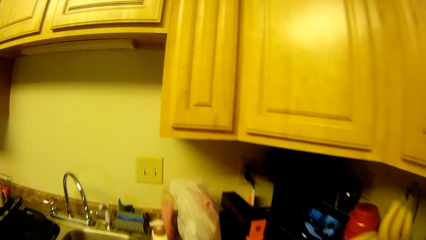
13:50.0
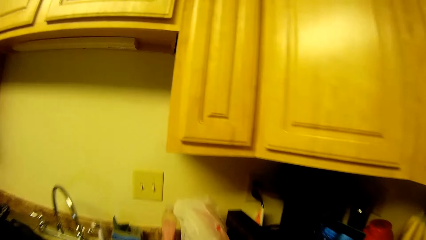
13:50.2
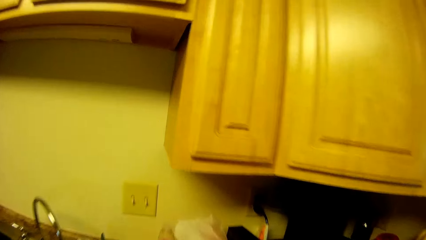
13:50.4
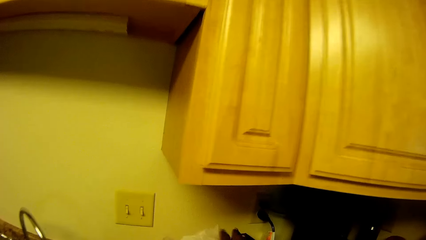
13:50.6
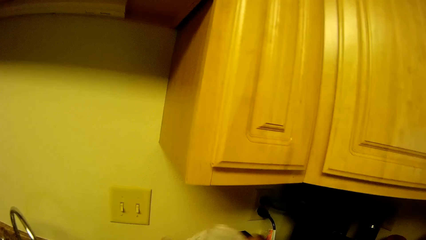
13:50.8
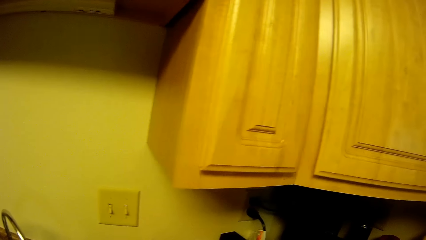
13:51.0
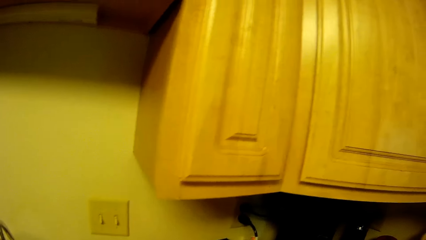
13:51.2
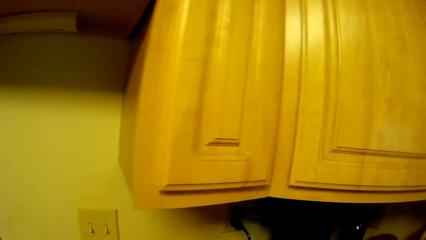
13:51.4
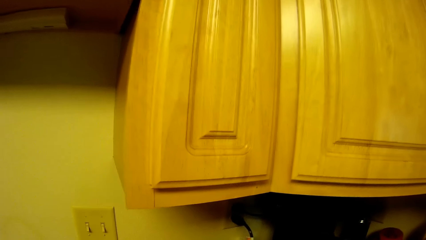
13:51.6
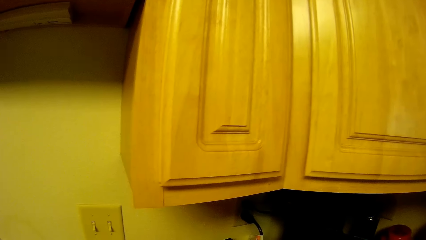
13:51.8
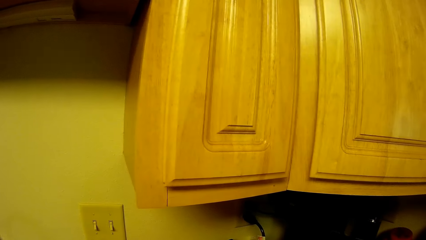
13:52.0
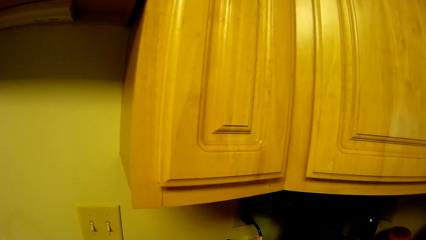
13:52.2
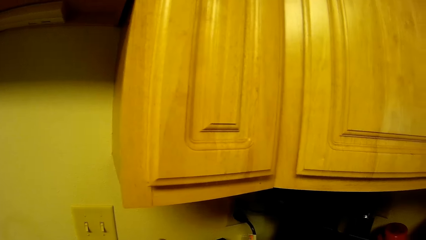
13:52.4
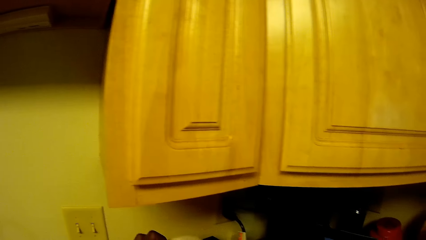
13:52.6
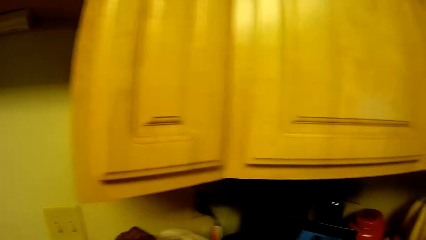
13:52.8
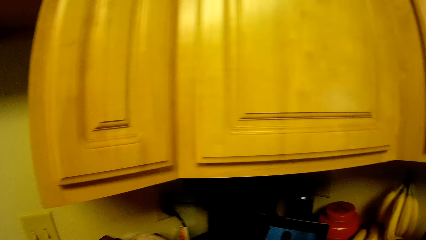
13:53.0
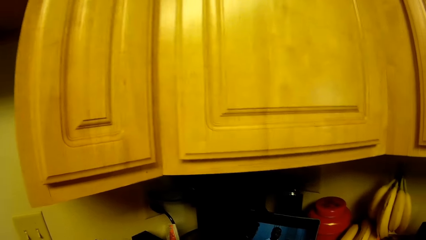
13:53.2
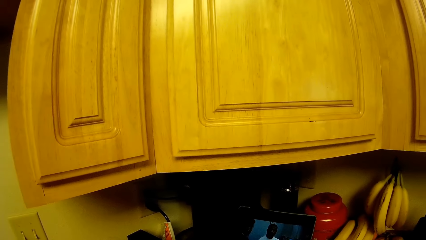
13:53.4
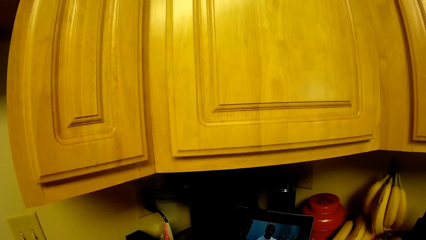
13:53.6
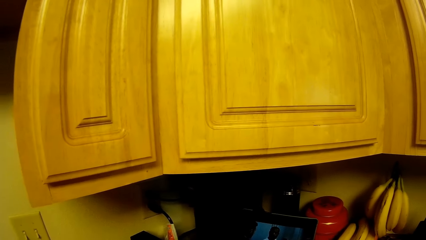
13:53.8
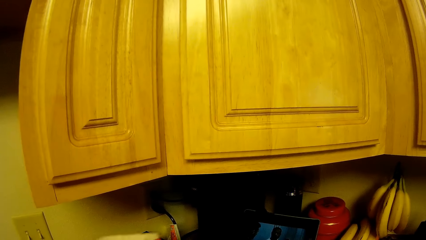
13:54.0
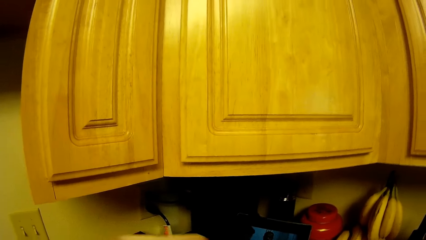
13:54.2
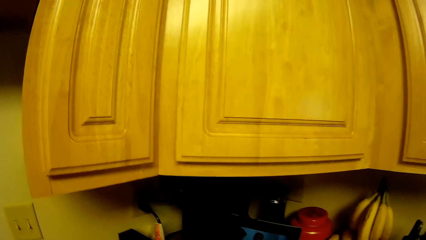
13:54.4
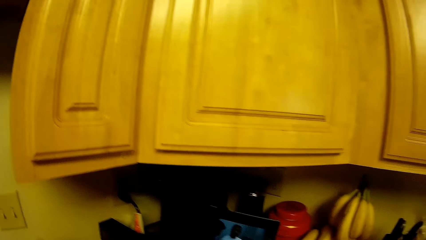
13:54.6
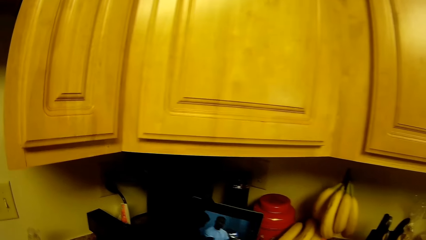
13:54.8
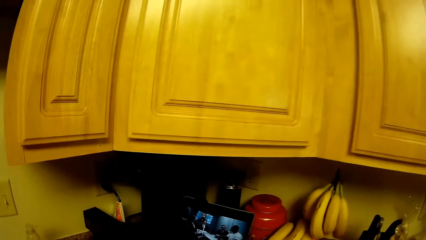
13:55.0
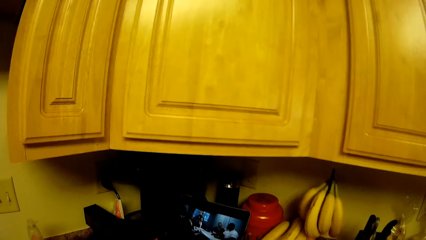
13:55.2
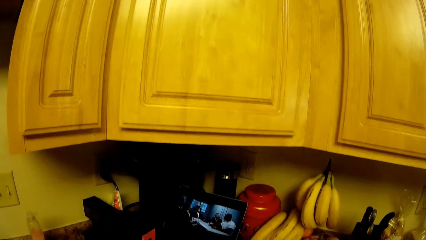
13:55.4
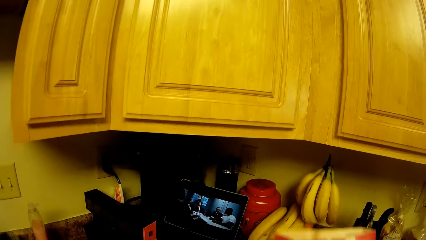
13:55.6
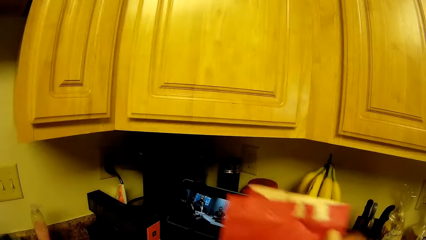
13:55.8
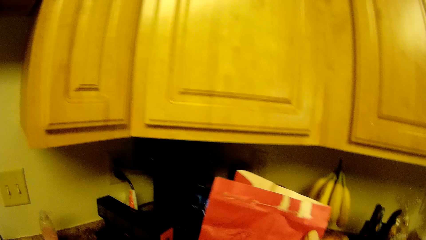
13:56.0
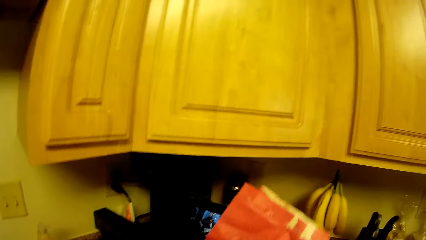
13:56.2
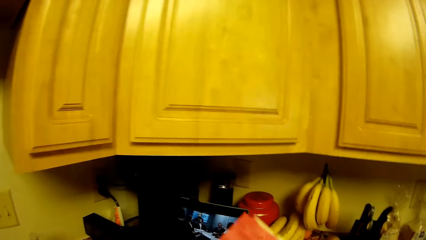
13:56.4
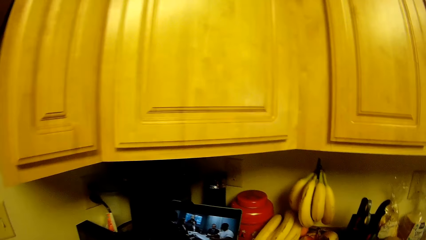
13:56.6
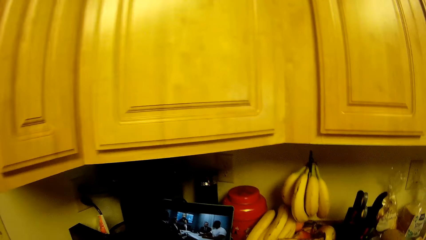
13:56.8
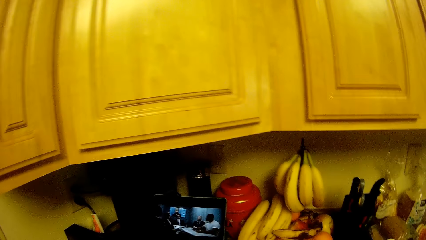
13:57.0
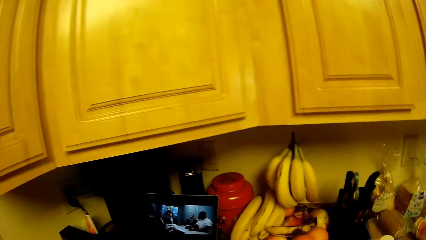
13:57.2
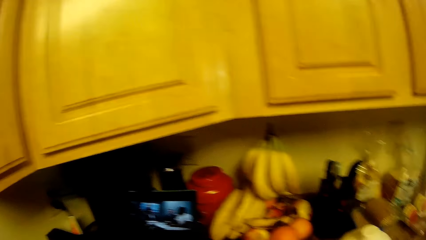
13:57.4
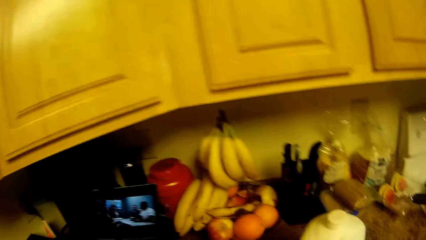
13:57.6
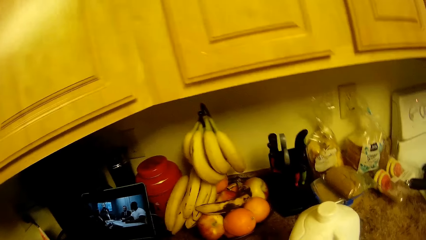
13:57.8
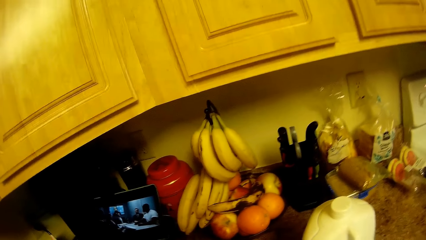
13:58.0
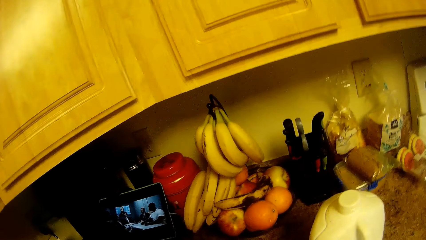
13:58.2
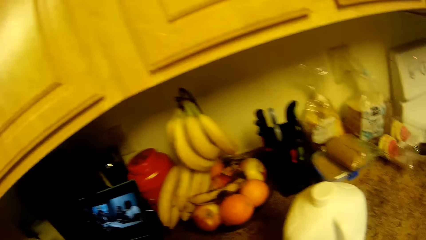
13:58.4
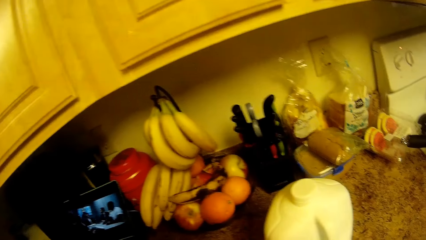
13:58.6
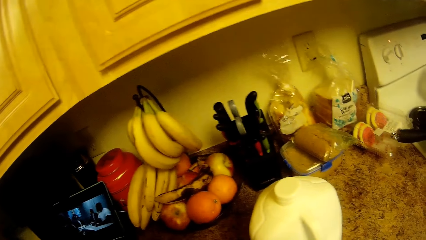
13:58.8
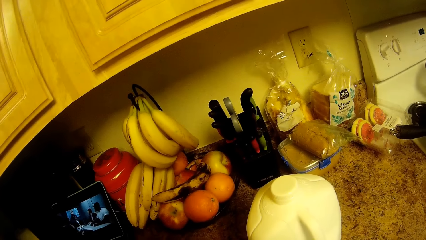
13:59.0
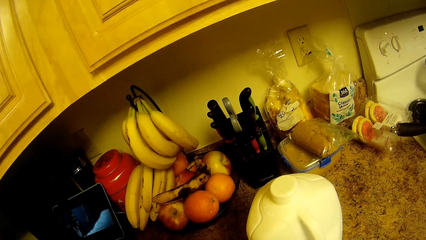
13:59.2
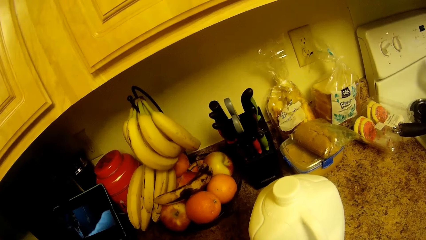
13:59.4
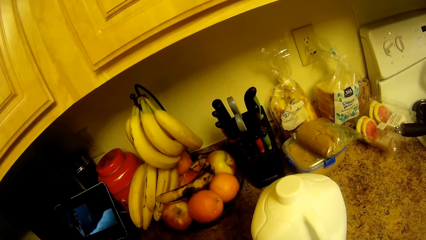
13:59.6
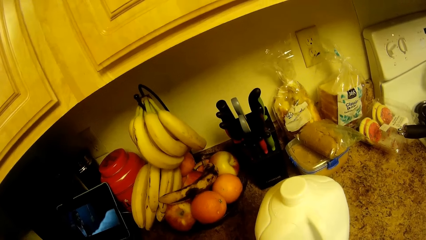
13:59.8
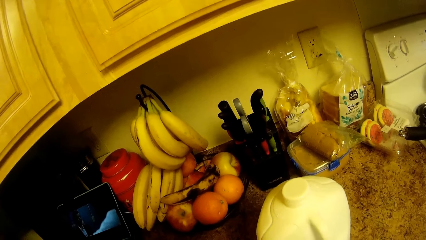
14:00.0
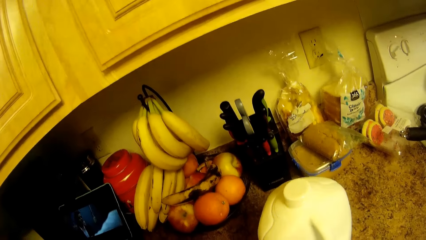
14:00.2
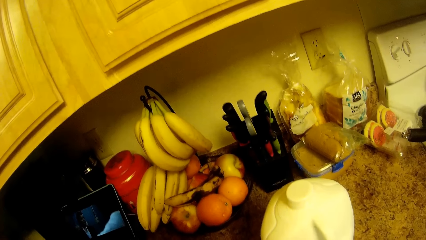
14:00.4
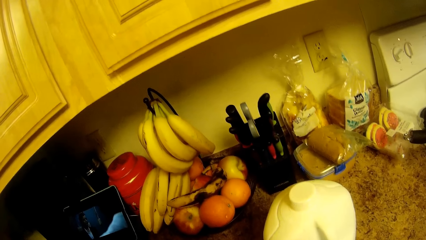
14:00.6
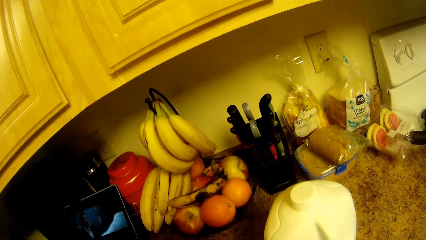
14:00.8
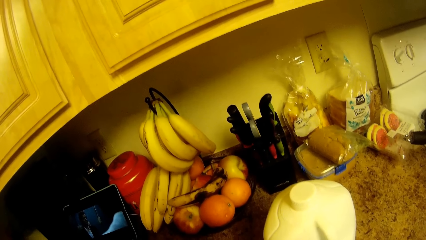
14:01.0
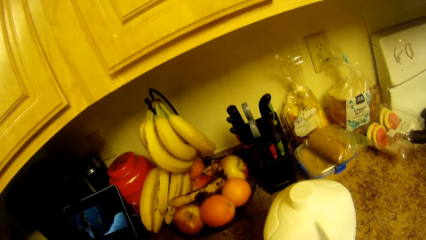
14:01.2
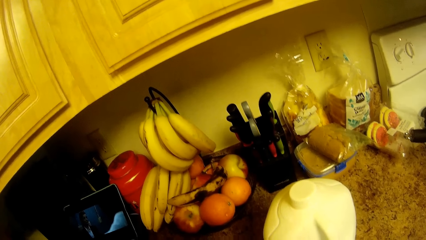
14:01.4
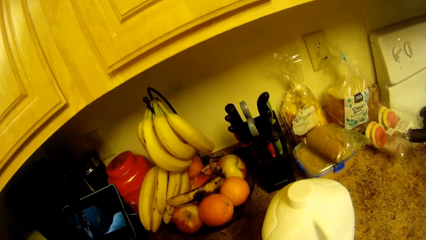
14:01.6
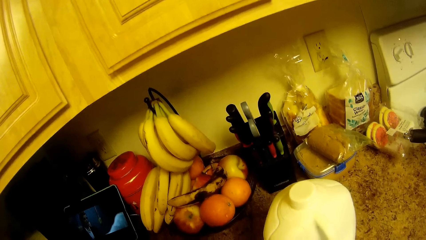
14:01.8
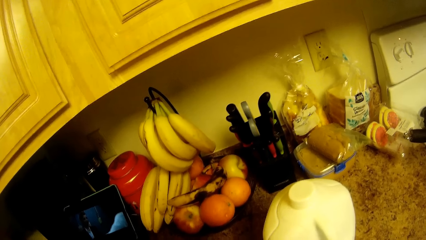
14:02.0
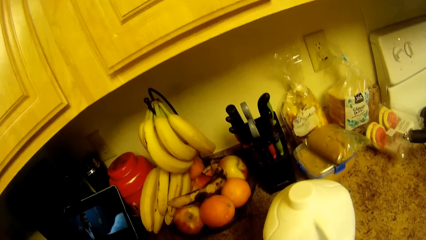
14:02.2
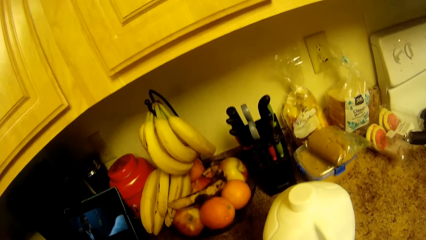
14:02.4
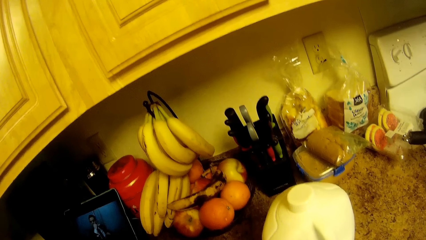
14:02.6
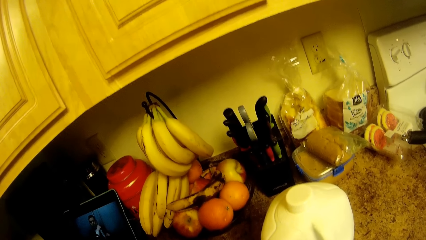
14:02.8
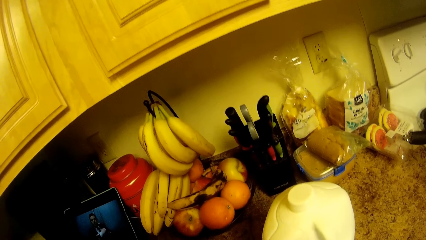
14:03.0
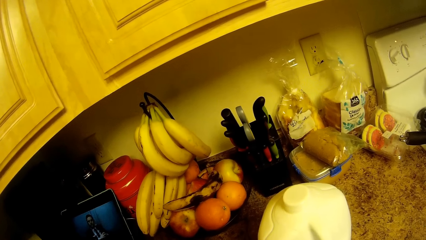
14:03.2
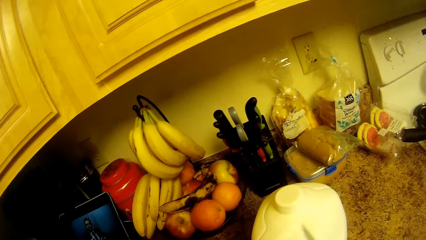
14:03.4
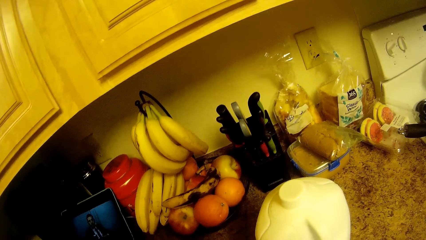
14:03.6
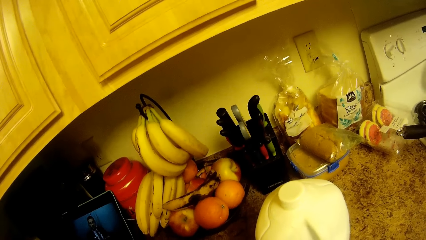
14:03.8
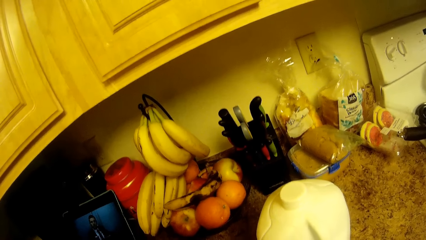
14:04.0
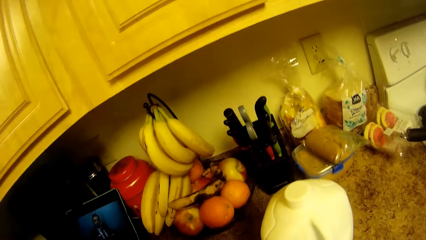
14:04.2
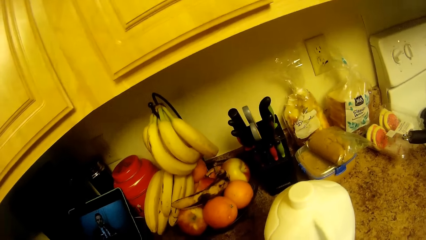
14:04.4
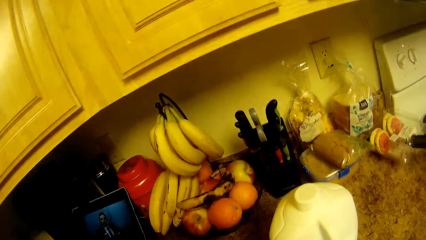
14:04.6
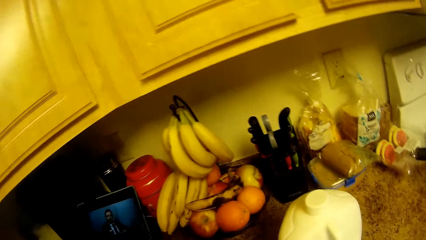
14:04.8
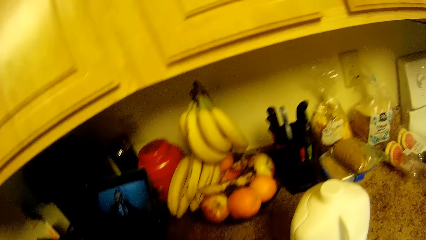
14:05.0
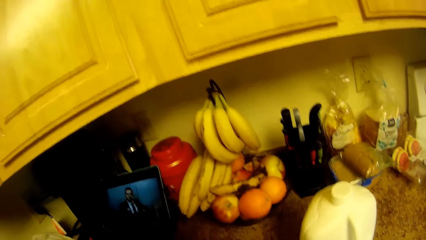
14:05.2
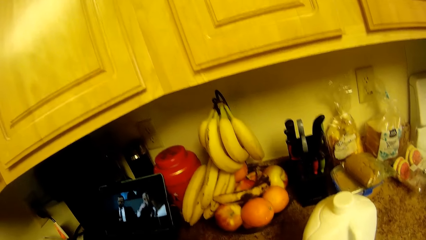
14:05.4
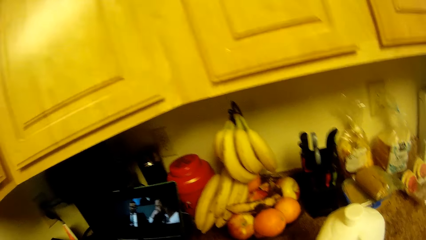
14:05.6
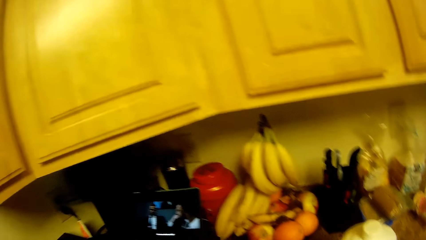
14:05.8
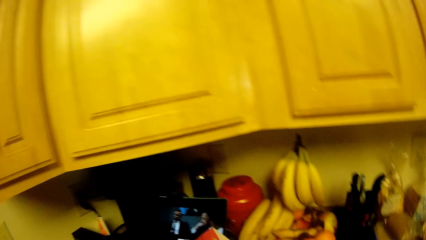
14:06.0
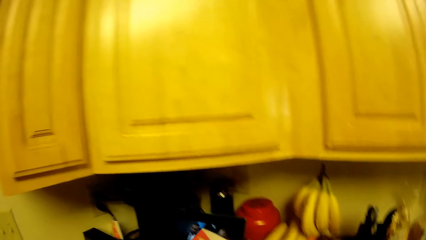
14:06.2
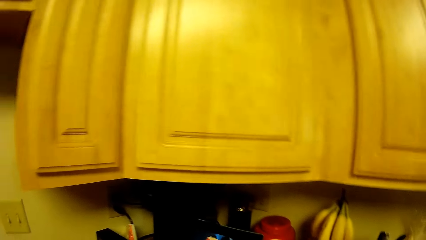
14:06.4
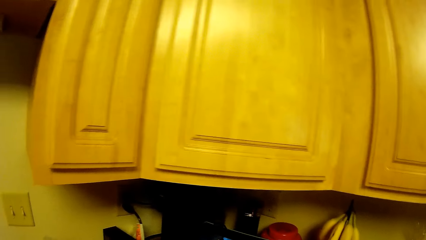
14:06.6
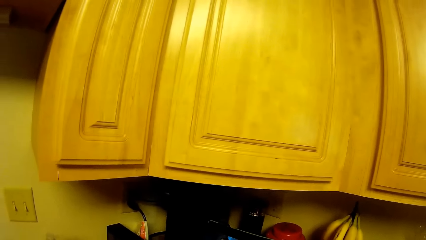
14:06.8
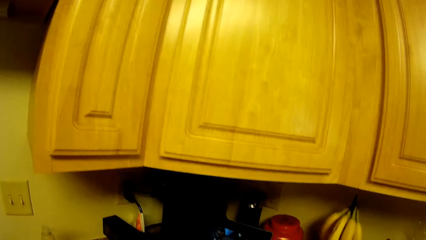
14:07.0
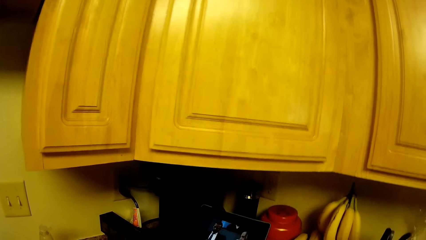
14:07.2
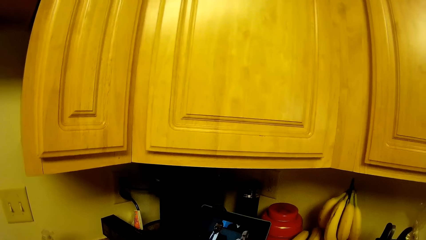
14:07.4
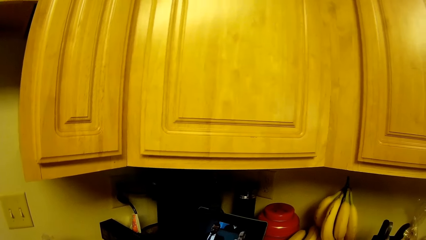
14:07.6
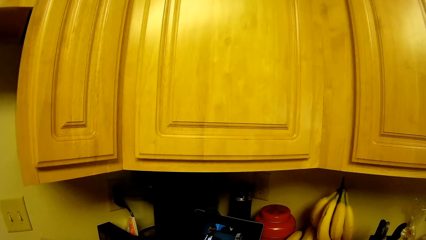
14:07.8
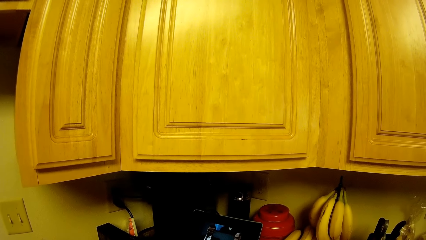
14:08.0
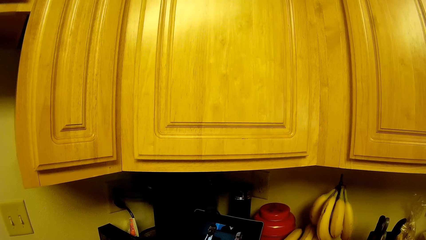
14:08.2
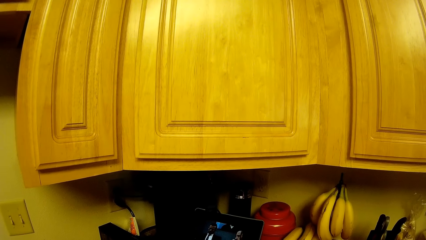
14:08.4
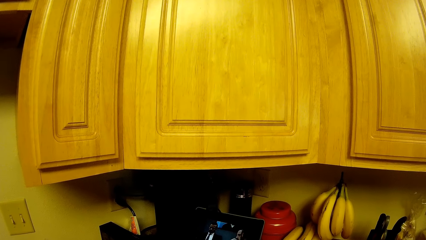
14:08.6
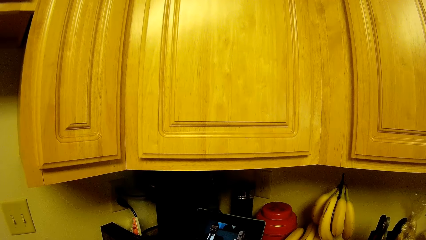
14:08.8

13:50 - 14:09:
The camera wearer takes a plastic bag from the countertop with her right hand. She turns the packet. She stirs the mixture. She takes the packet.
